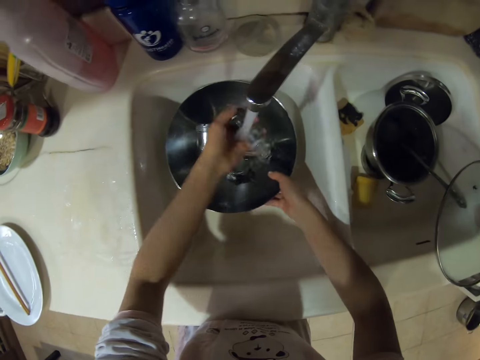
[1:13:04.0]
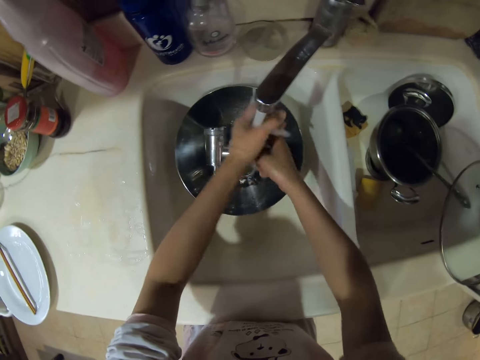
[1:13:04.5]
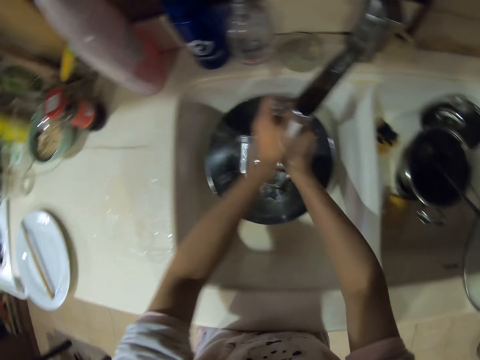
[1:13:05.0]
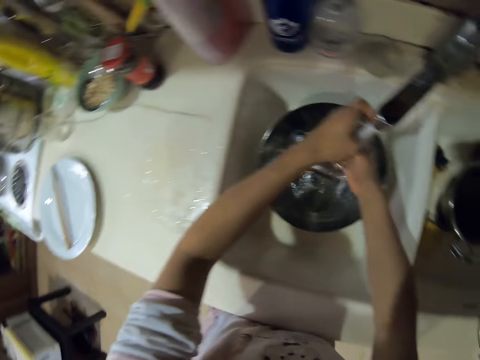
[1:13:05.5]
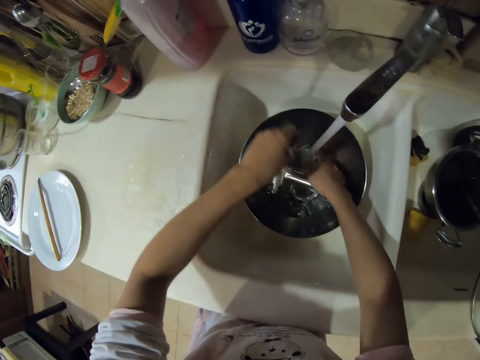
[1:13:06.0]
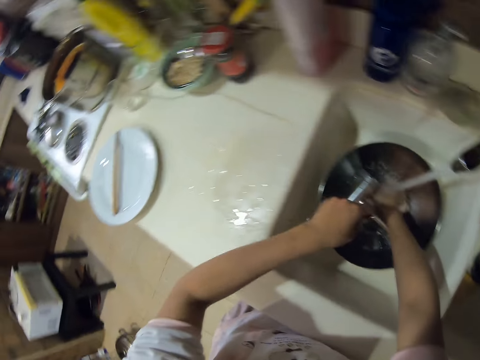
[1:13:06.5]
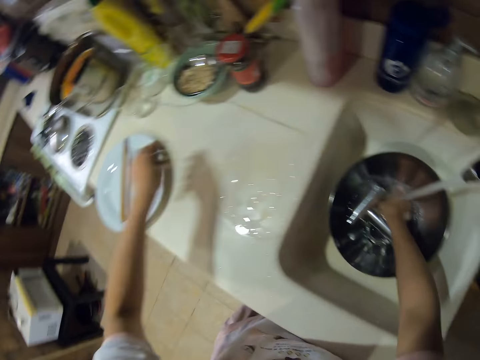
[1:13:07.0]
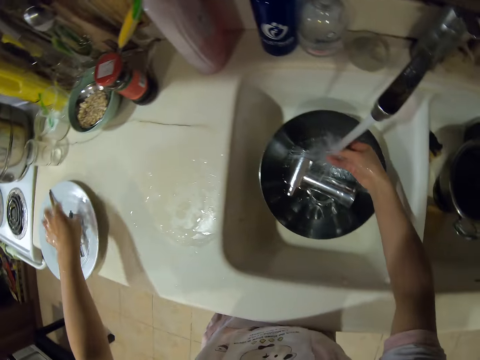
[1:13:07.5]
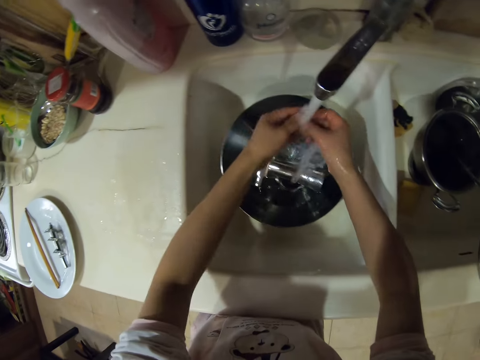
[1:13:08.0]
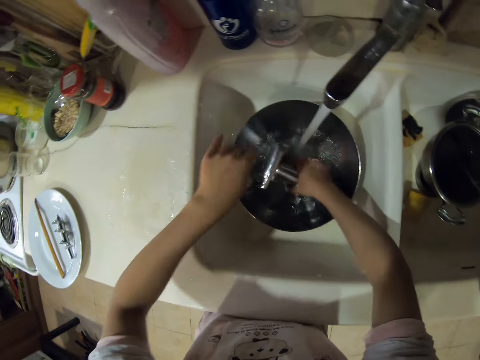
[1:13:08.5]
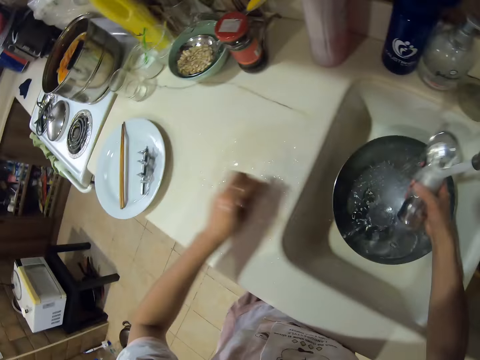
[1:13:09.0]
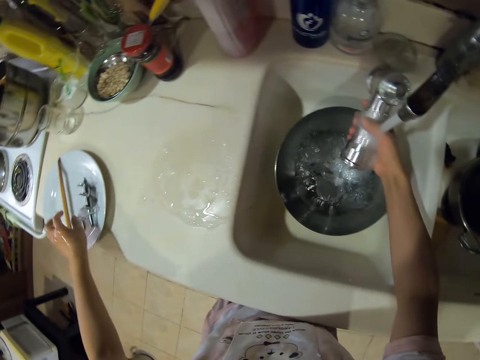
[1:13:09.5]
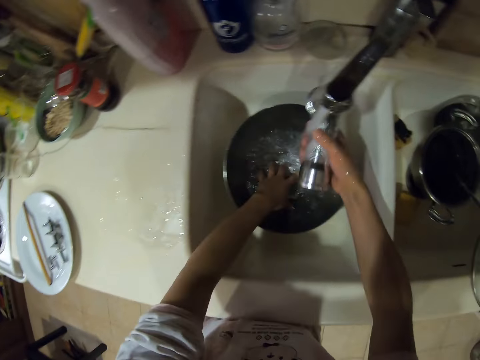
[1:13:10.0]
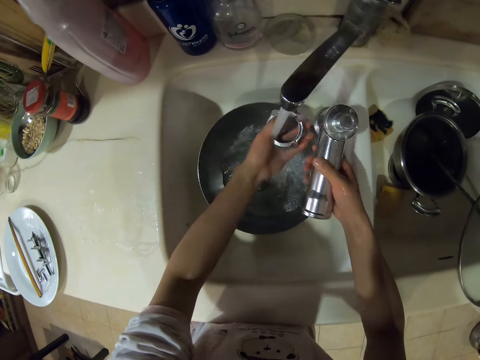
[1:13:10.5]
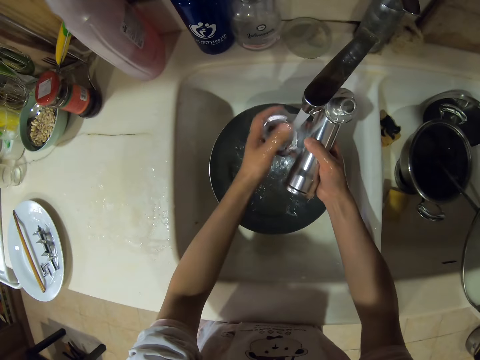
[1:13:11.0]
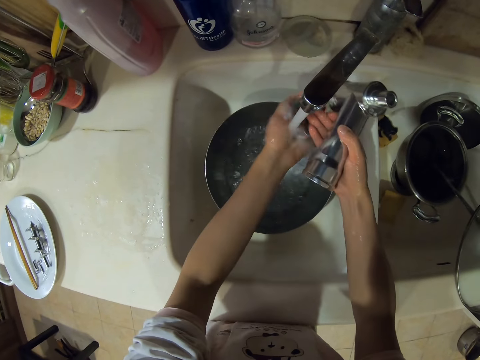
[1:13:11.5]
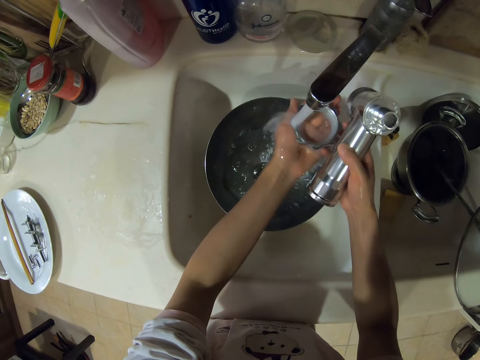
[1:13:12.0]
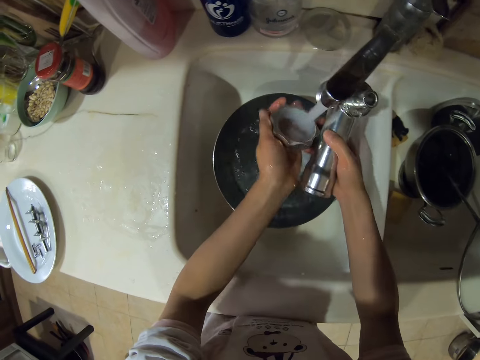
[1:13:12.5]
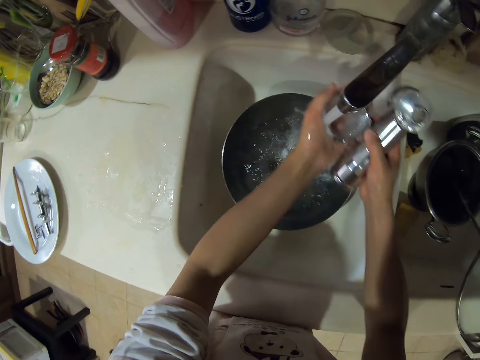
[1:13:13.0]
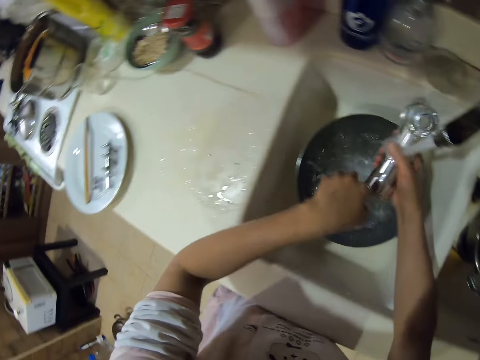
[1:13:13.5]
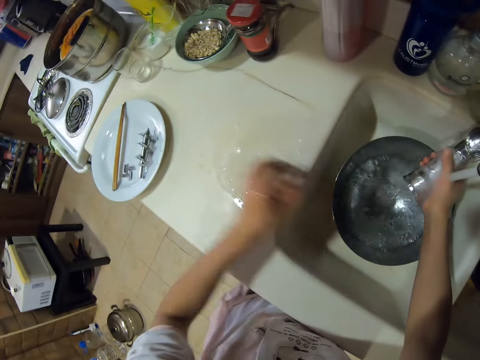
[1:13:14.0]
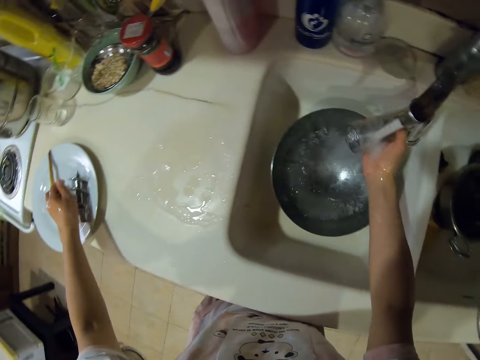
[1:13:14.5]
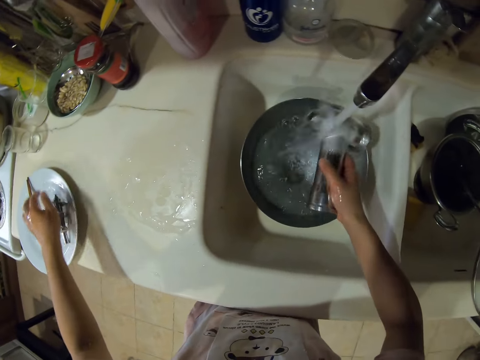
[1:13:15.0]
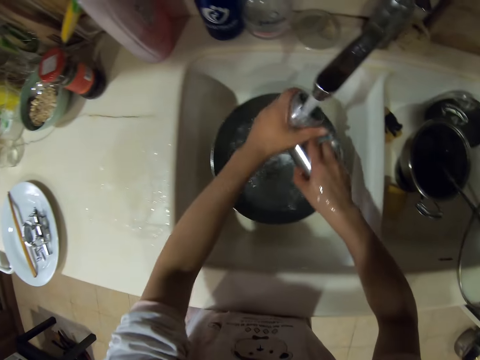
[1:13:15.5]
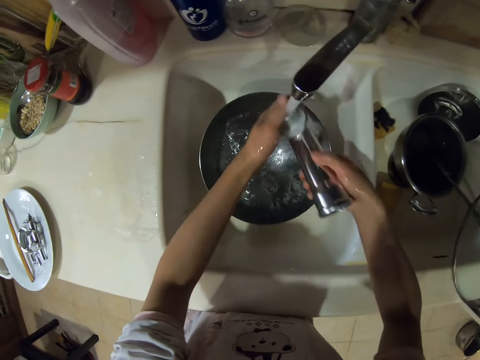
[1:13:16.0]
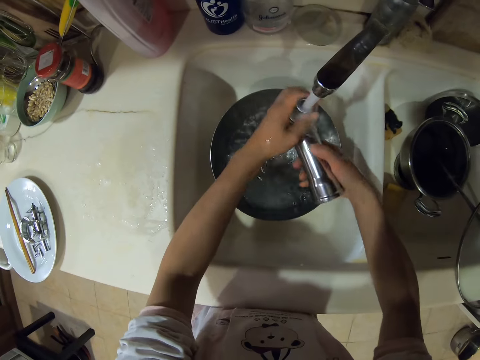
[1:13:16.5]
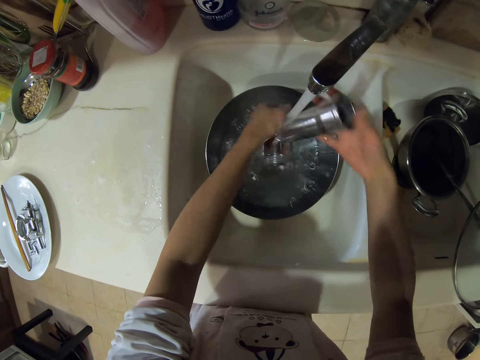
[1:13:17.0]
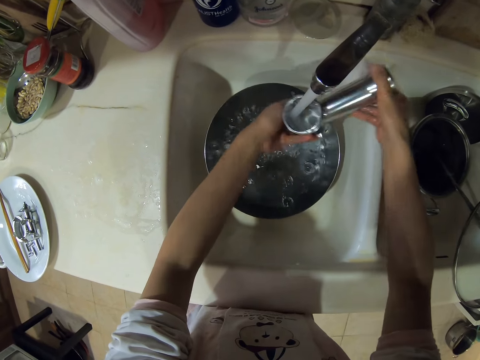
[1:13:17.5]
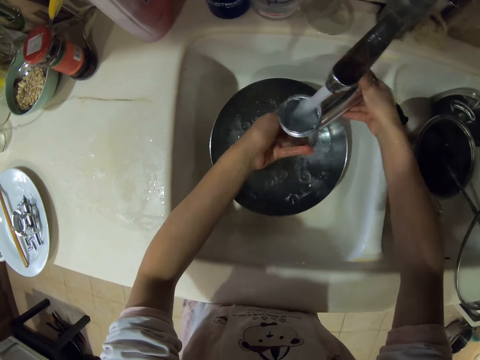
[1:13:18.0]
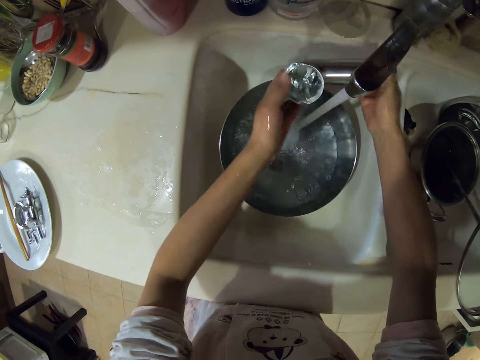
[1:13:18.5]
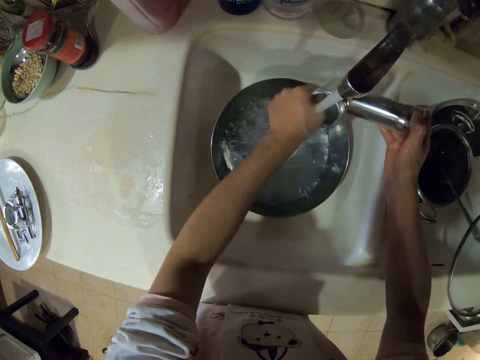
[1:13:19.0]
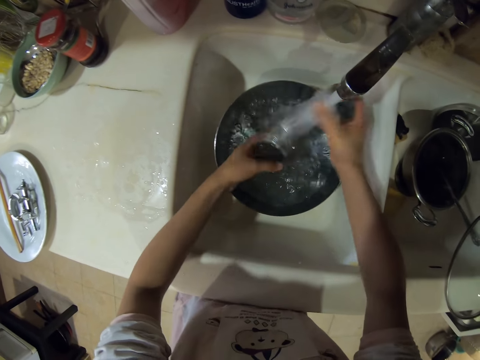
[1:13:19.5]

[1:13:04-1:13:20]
The camera wearer adds water in the pot. They rinse the screw shaft and put the screw shaft on a plate. They rinse the blade and put the blade on the plate. They rinse the meat grinder body. They rinse the screw ring and put the screw ring on the plate. They rinse the meat grinder body again.

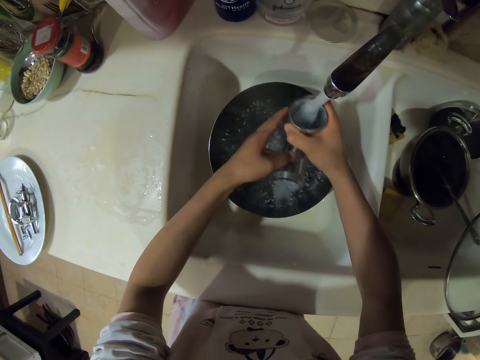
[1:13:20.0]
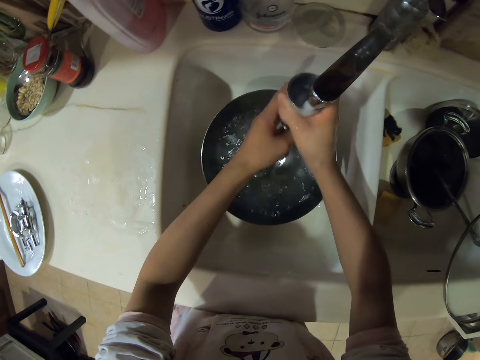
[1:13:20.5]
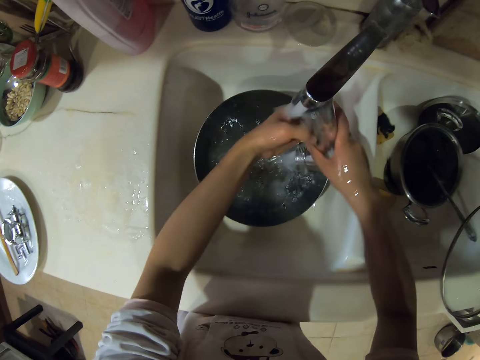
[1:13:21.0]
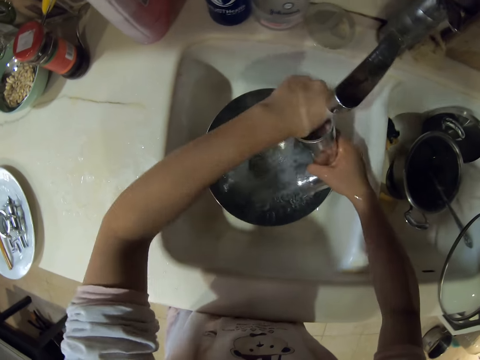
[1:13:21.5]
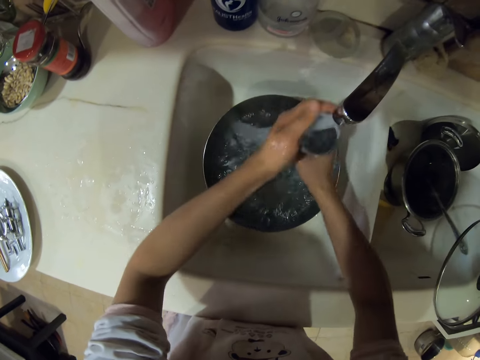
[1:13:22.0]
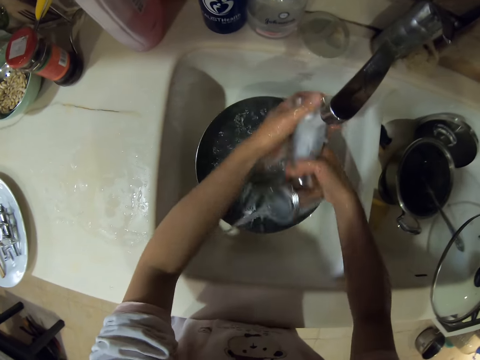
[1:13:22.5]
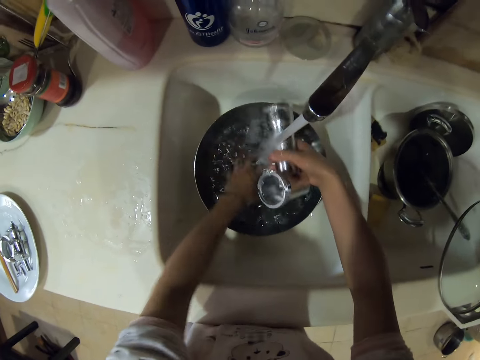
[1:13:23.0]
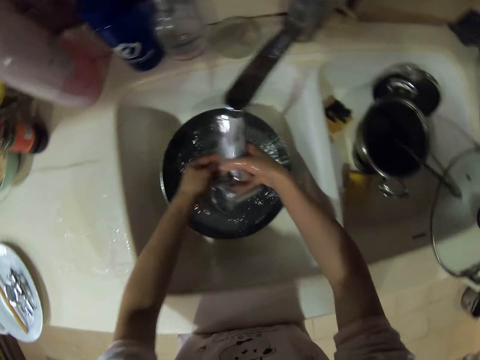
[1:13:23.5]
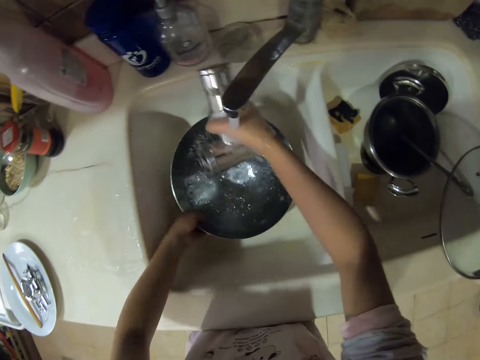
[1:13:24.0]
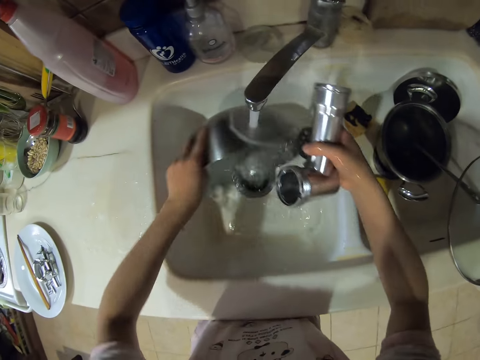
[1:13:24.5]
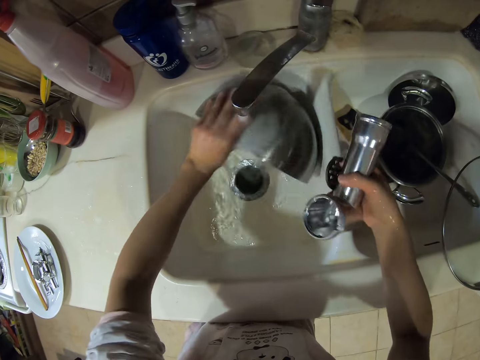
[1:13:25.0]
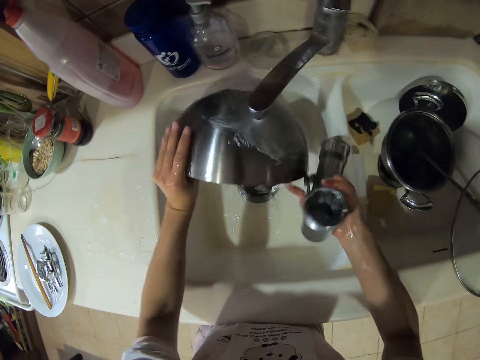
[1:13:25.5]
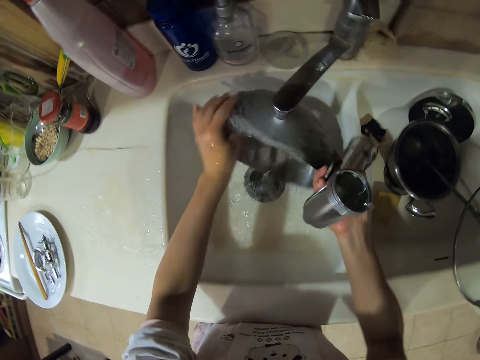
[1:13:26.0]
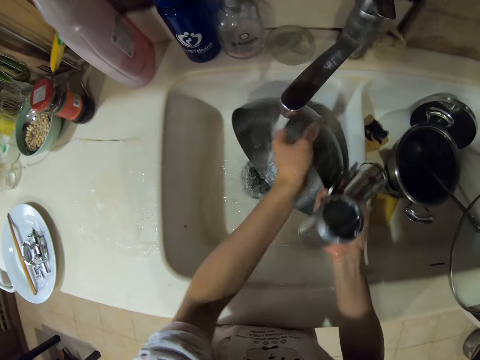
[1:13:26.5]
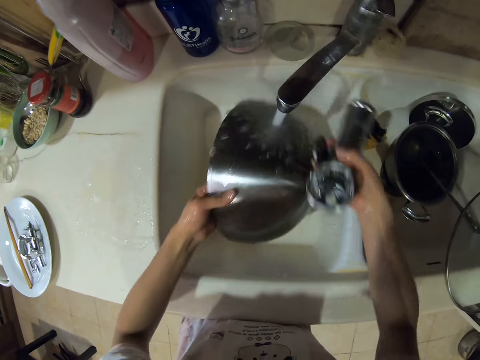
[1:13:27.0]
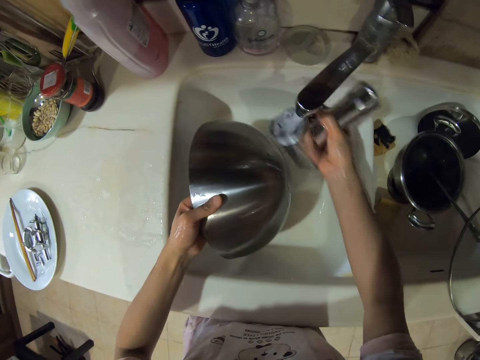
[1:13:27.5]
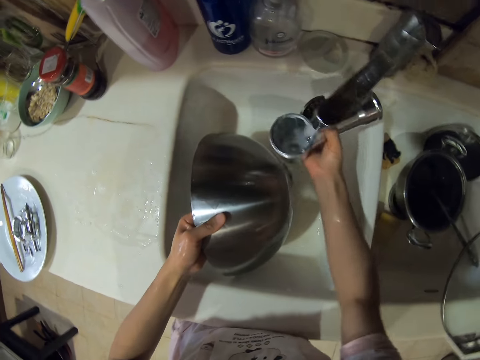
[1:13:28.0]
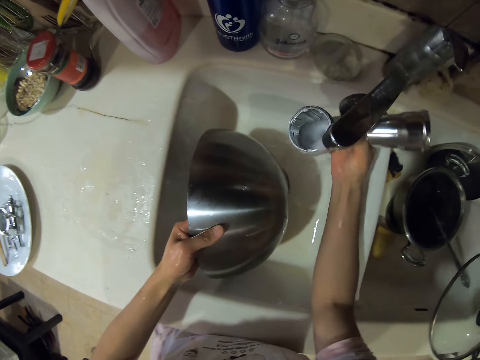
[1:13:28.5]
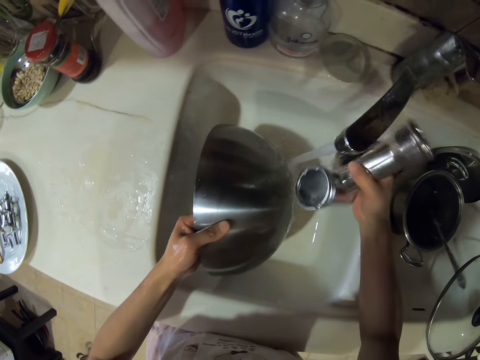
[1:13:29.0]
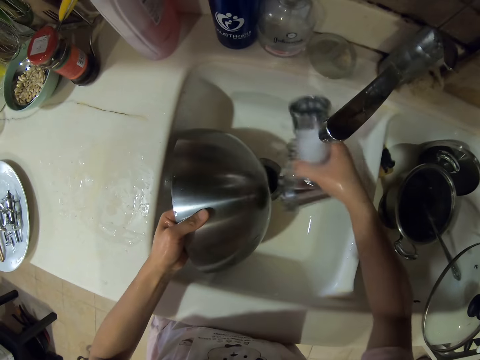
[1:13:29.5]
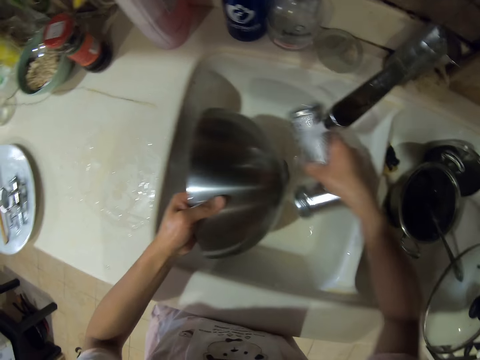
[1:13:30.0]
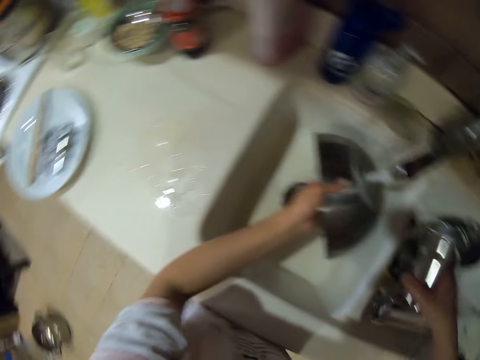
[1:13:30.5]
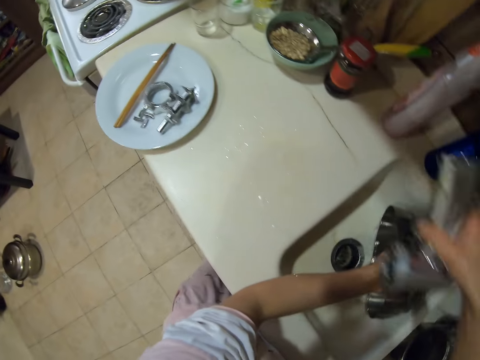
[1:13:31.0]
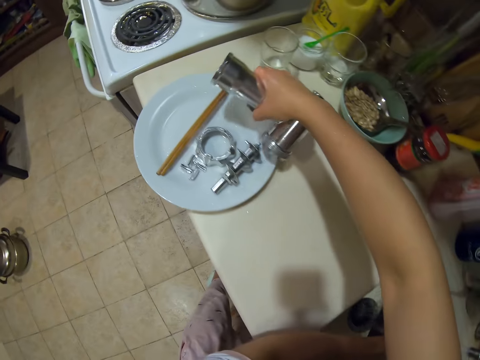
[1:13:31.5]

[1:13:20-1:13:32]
The camera wearer pours water. They rinse the basin. They rinse the meat grinder body.
